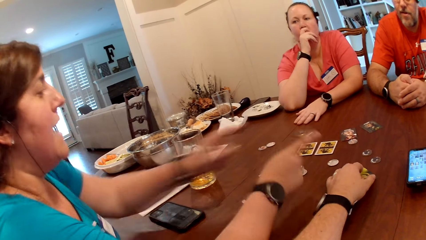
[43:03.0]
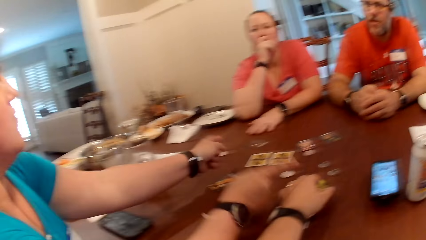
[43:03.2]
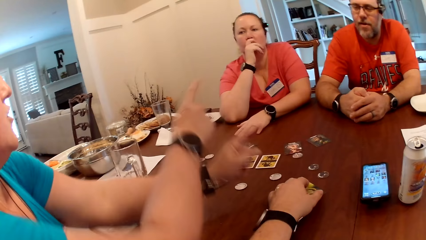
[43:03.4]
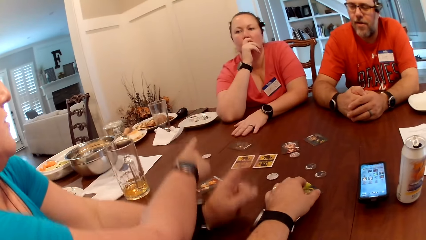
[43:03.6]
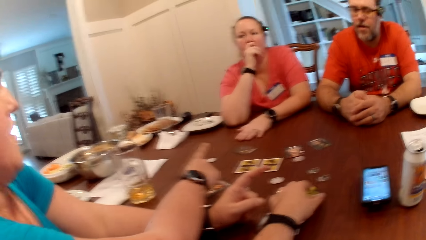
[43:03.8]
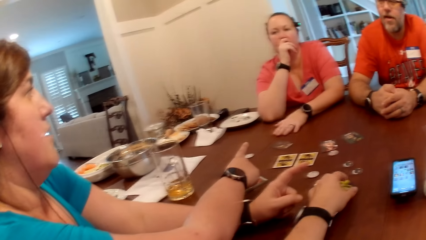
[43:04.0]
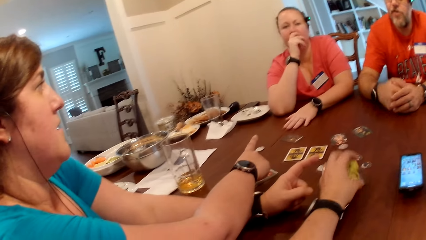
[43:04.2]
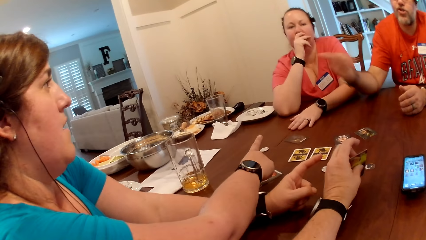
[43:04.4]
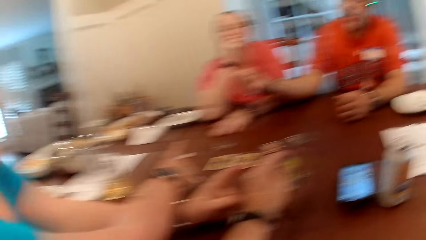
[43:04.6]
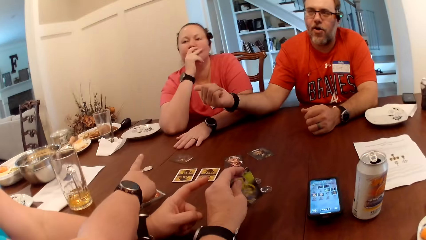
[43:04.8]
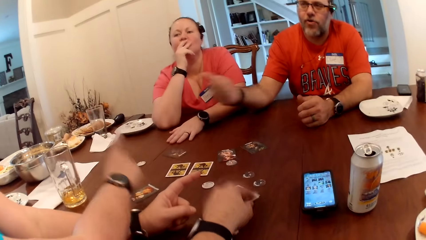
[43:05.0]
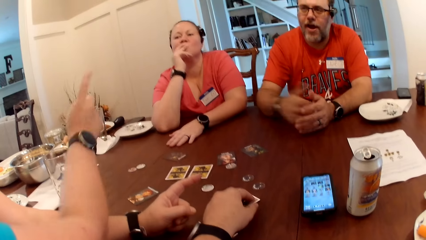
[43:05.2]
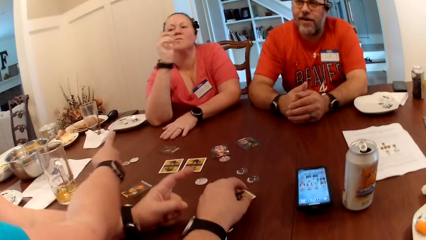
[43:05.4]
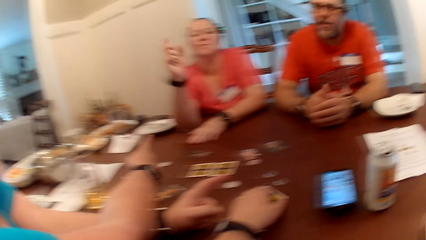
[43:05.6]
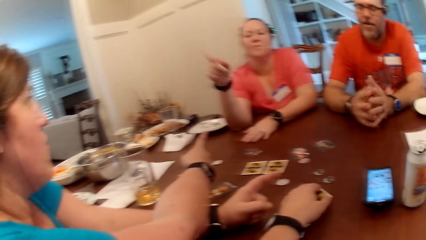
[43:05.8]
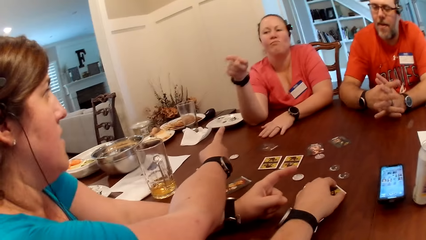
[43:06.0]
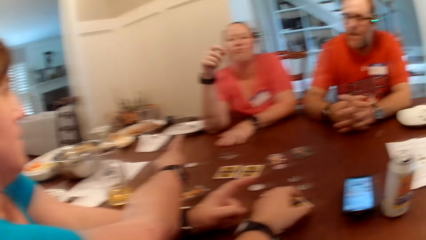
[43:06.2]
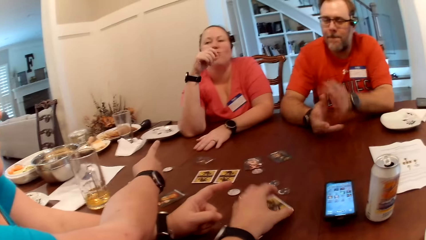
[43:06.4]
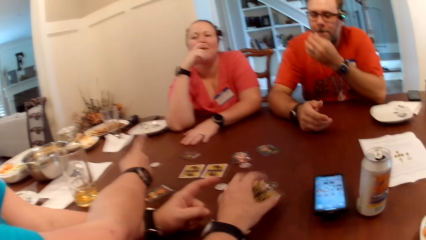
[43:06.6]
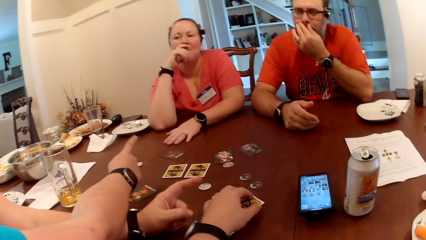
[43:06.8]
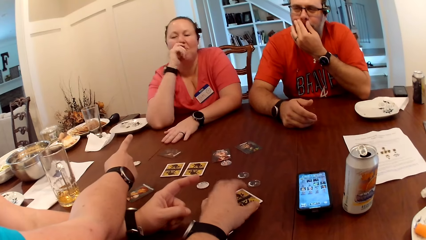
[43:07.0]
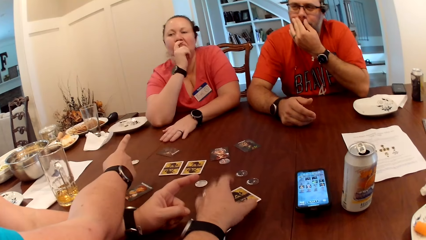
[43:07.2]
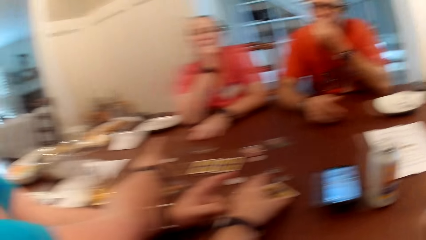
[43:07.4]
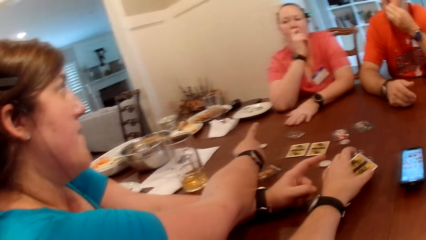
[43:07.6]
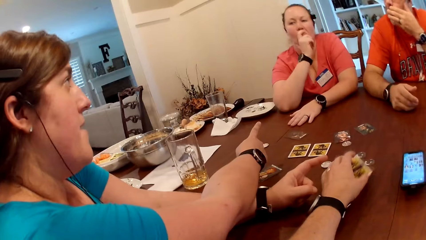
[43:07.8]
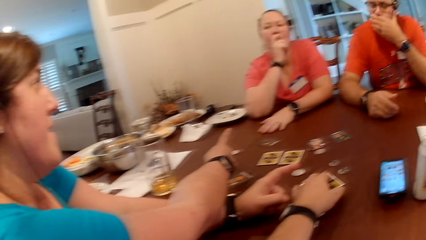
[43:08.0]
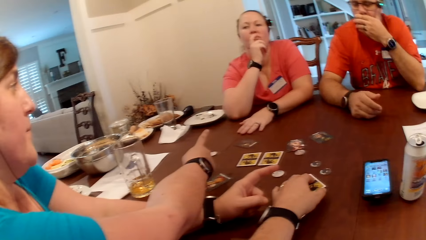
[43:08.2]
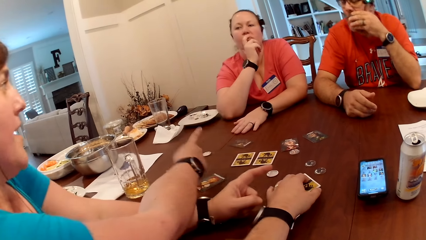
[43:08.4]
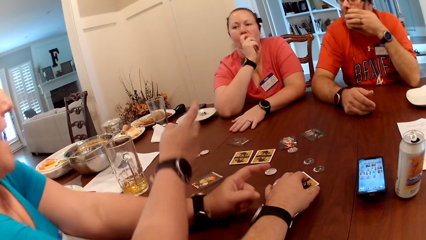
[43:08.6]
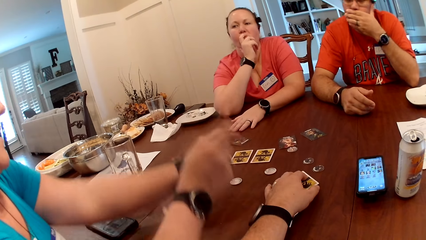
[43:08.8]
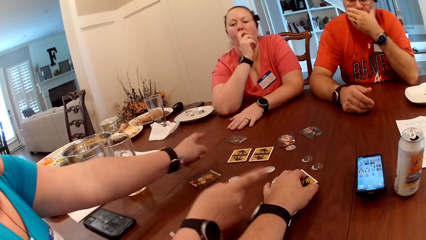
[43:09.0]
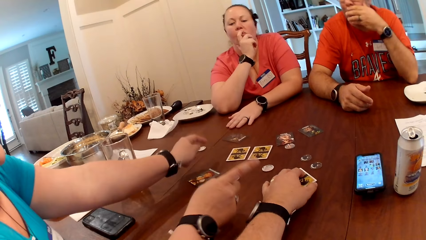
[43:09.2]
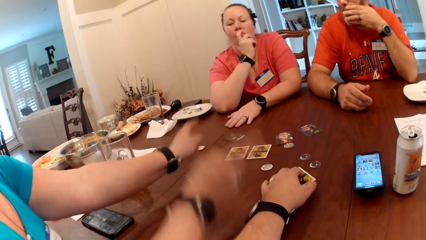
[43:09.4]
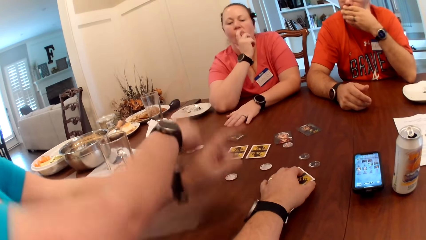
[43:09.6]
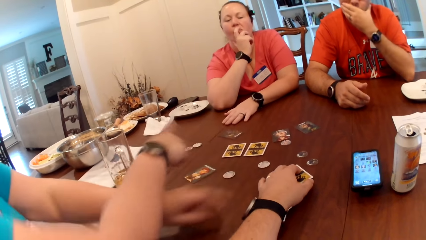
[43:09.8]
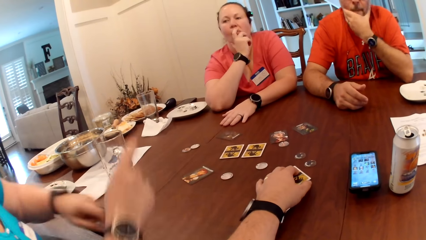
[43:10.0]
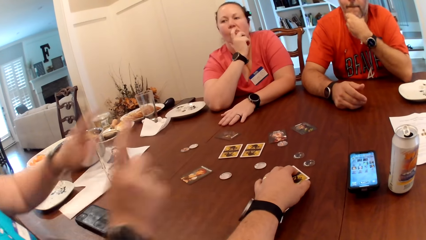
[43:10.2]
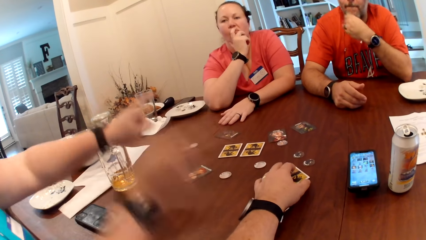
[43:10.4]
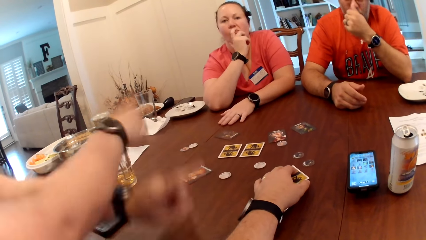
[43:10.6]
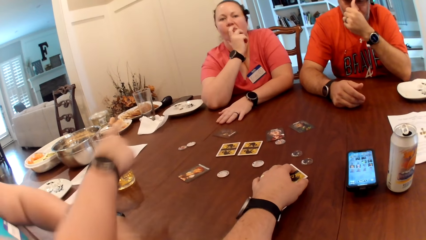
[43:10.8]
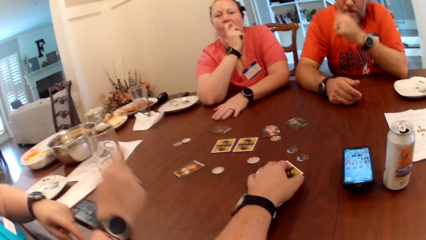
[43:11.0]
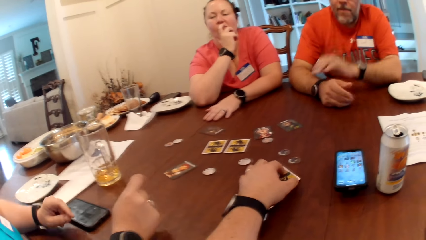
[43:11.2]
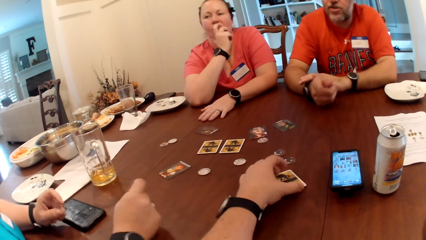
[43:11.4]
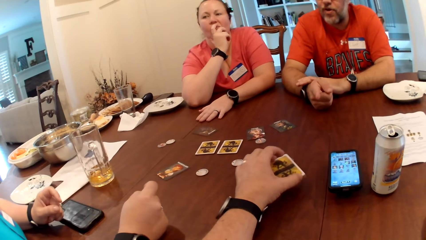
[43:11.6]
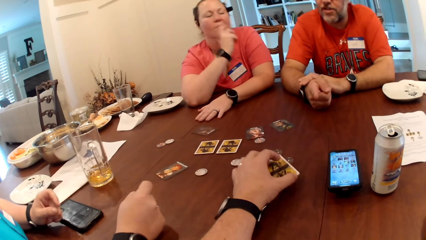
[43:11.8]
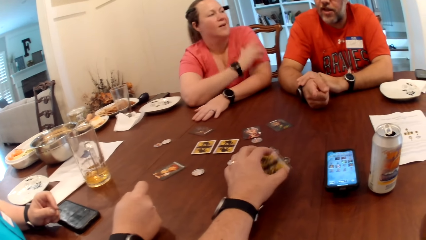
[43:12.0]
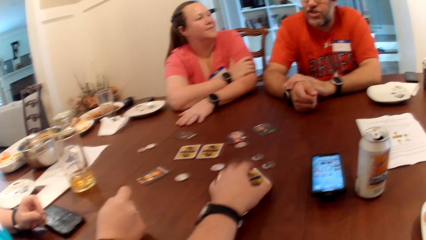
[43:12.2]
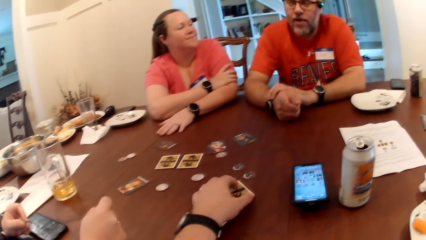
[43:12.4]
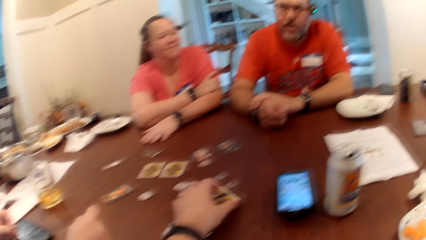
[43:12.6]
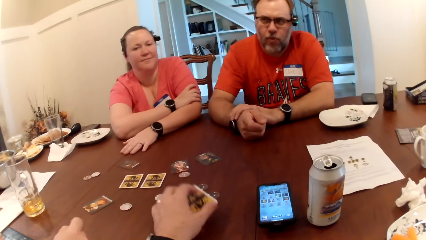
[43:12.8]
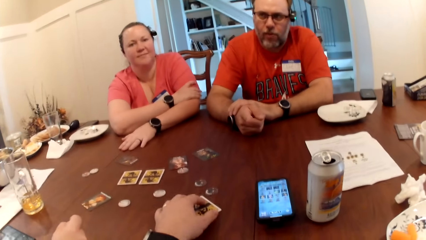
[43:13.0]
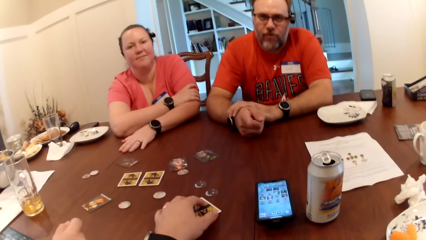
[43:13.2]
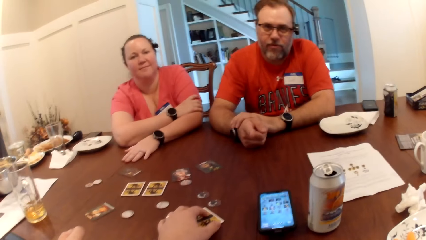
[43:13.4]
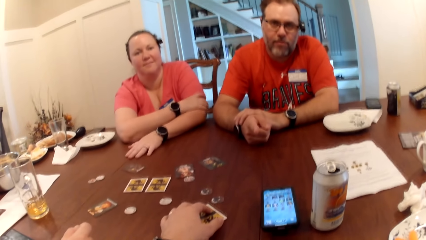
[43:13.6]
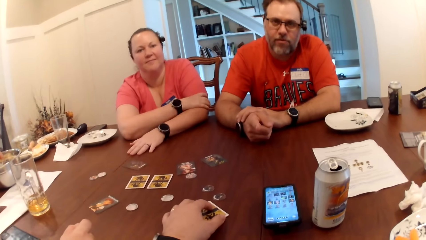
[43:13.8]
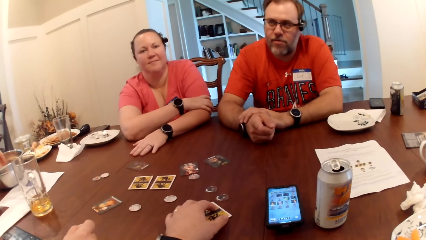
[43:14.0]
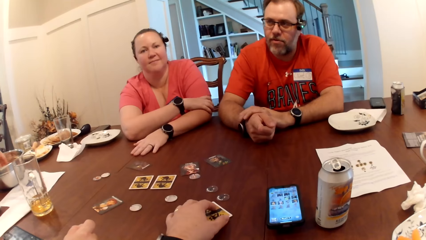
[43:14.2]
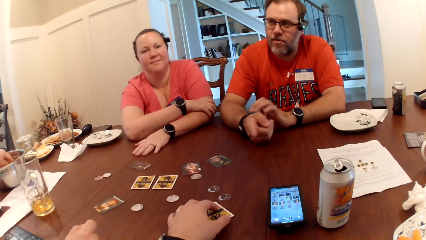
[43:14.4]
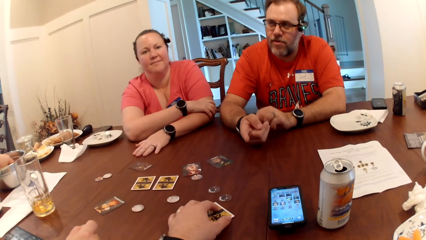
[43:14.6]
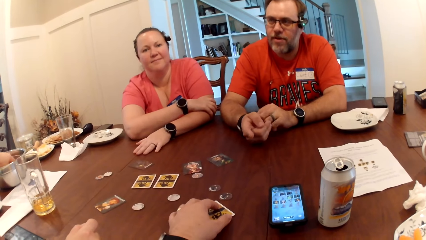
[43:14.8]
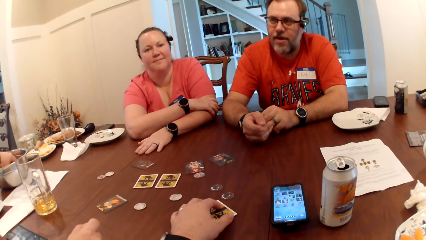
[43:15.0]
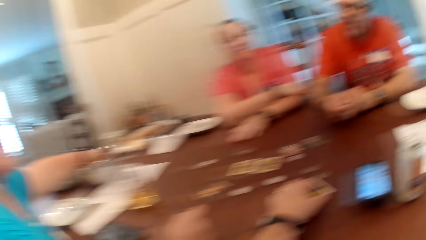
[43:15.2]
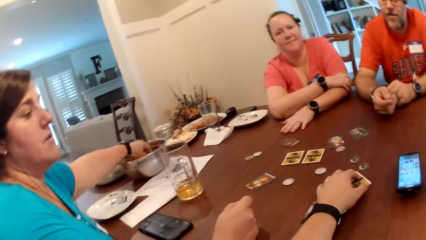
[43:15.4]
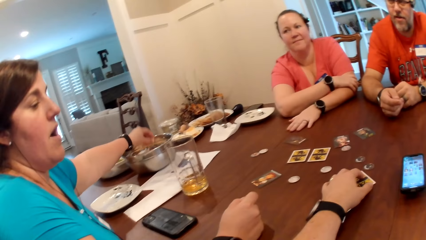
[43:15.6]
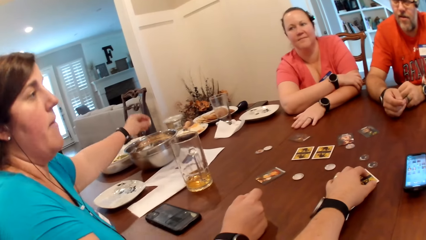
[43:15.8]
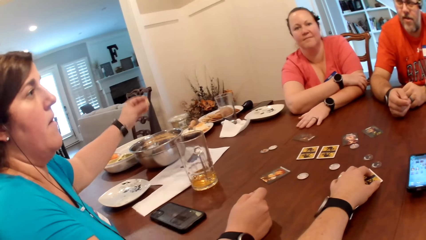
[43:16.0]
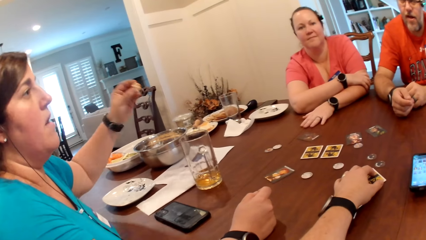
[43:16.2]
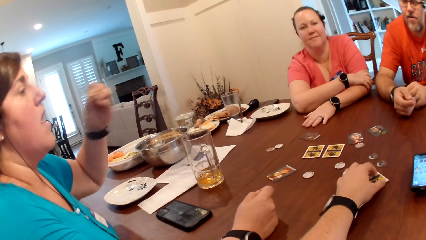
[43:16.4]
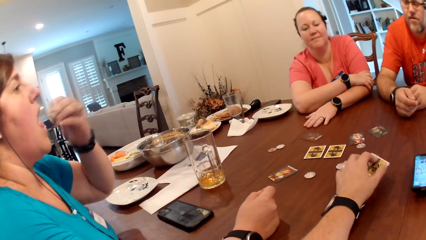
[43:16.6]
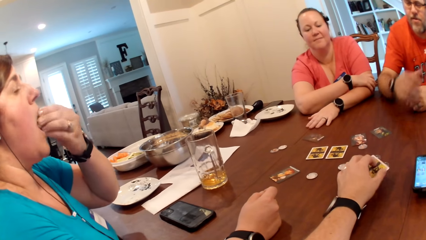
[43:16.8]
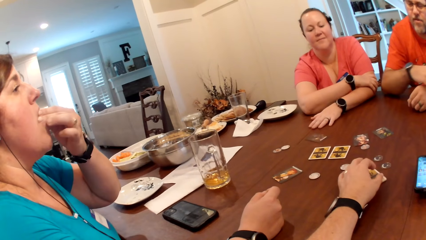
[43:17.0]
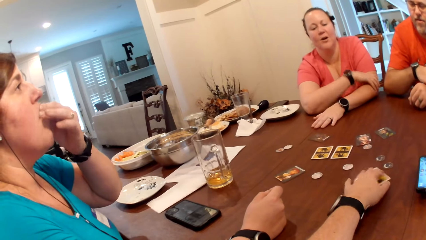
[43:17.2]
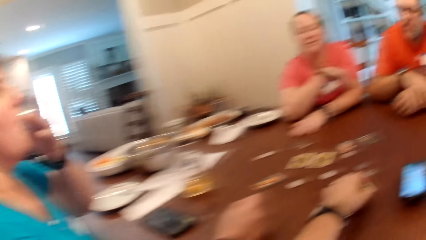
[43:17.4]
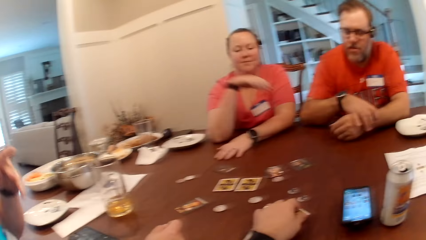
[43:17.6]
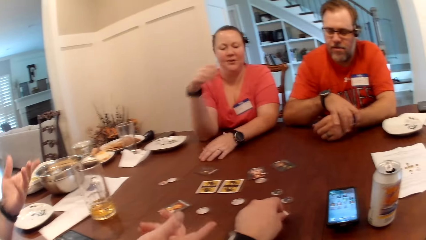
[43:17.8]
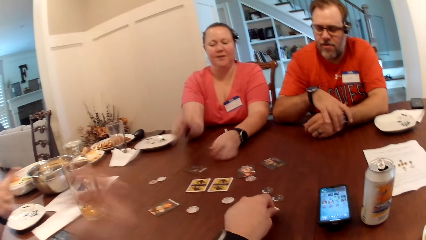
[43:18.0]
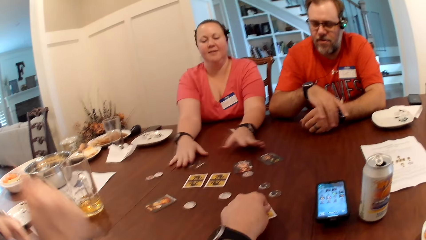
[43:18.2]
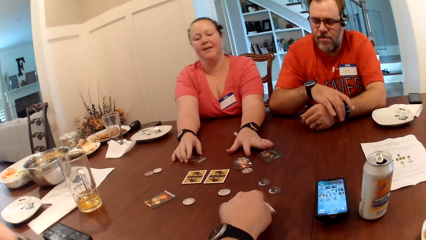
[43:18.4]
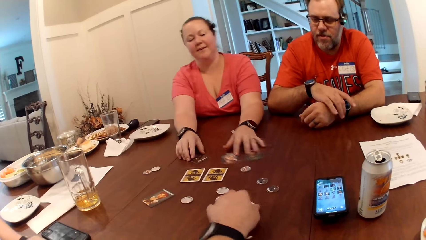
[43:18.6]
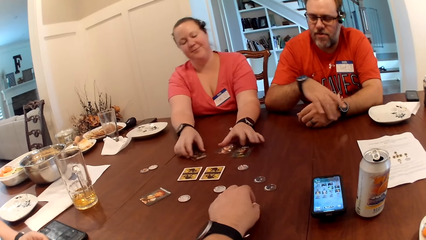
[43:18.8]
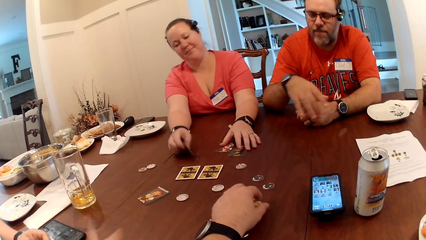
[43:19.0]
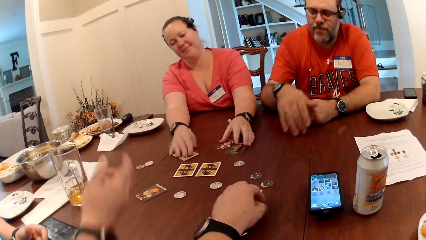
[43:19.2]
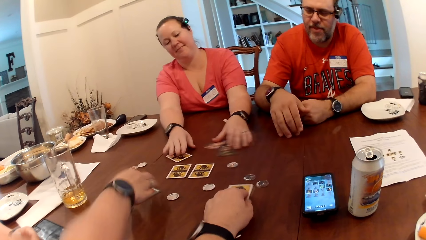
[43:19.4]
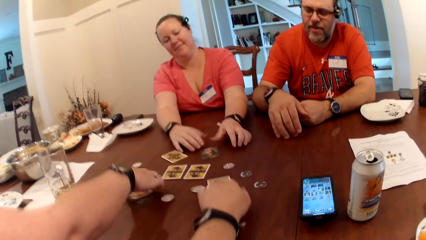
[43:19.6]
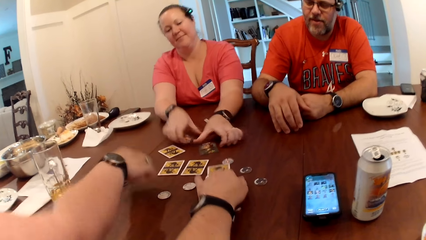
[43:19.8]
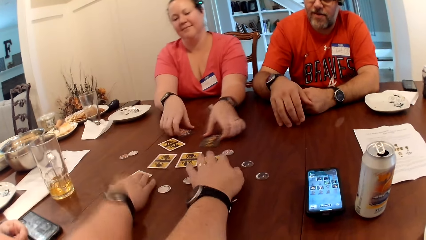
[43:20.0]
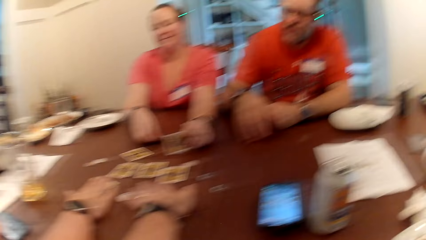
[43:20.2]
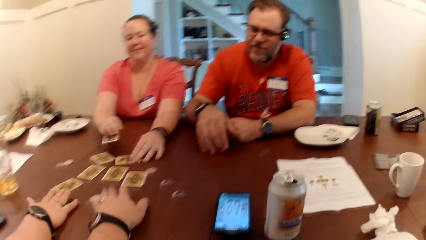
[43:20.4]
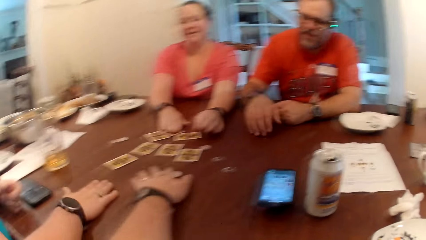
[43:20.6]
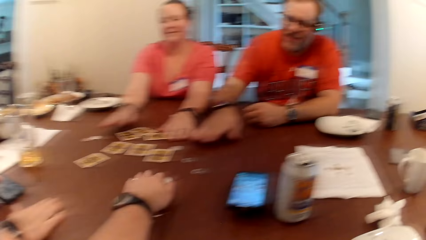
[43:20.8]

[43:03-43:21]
A man interacts with a woman. The camera wearer hits the card on the table. The man does something to his nose with his left hand. The woman talks to the camera wearer and the others. The man adjusts the pair of glasses with his right hand. The woman picks up popcorn from a bowl with her left hand and eats the popcorn in her left hand. The man adjusts a wristwatch in his left hand with his right hand. Another woman talks to the camera wearer and the others and rearranges the cards on the table. She flips the card with her right hand. The camera wearer drags the card on the table with his left hand. He pushes the card towards the other woman. The first woman flips the card with her right hand. The other woman flips a card with her right hand and flips a card with her left hand. The camera wearer moves some poker chips on the table towards himself with his left hand.
